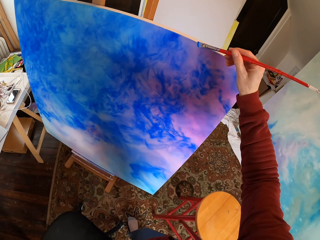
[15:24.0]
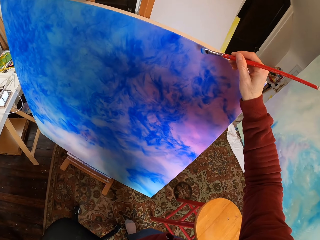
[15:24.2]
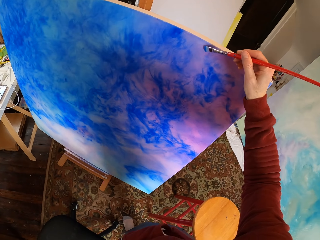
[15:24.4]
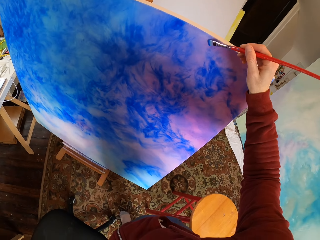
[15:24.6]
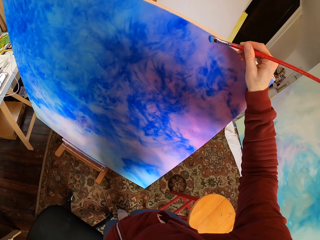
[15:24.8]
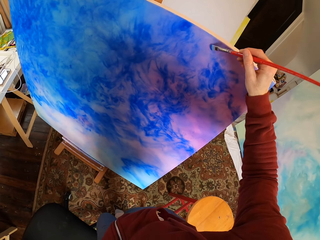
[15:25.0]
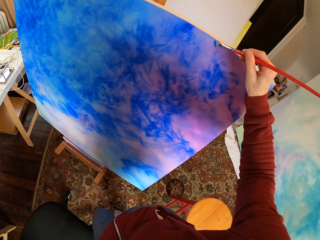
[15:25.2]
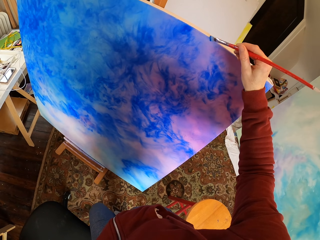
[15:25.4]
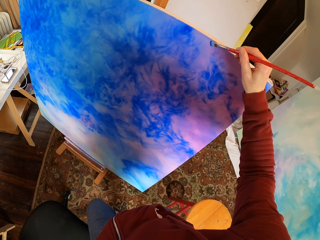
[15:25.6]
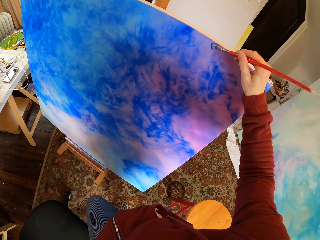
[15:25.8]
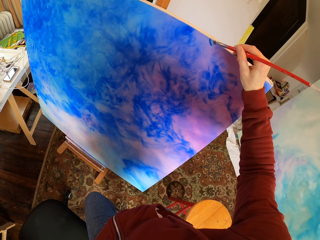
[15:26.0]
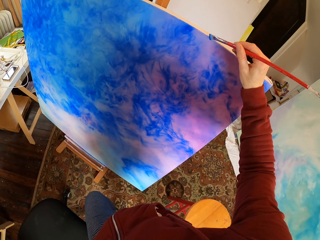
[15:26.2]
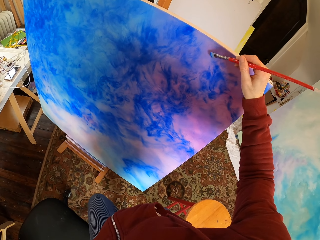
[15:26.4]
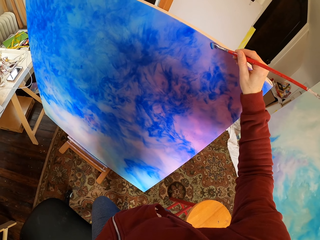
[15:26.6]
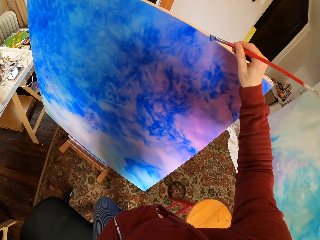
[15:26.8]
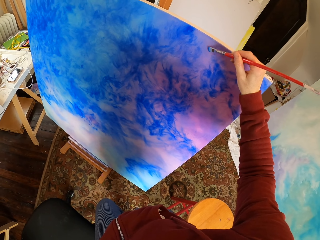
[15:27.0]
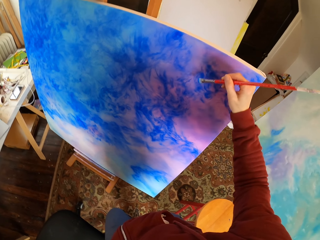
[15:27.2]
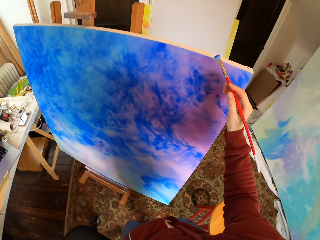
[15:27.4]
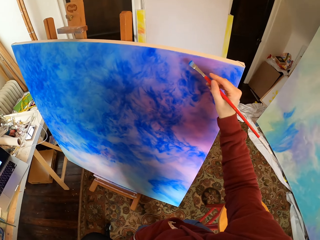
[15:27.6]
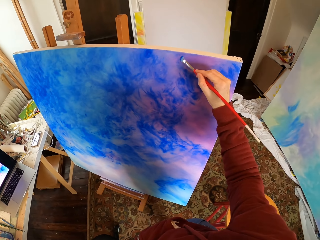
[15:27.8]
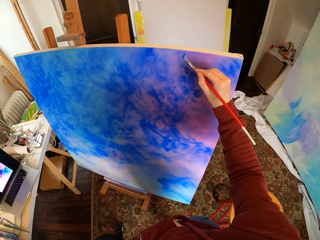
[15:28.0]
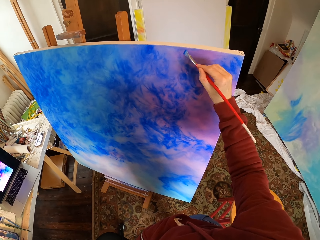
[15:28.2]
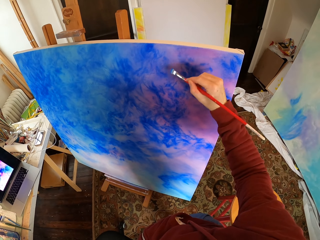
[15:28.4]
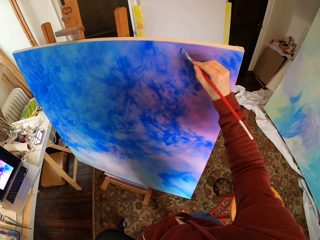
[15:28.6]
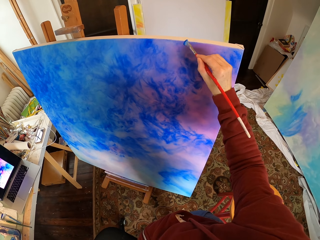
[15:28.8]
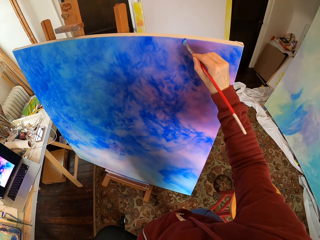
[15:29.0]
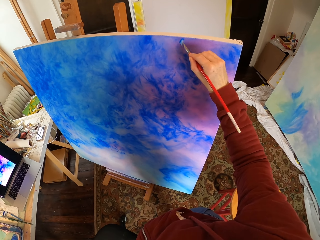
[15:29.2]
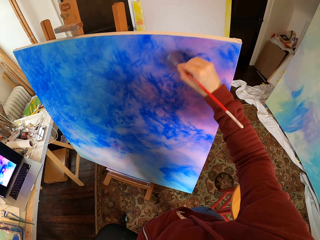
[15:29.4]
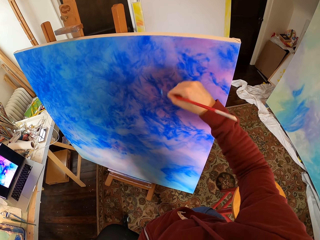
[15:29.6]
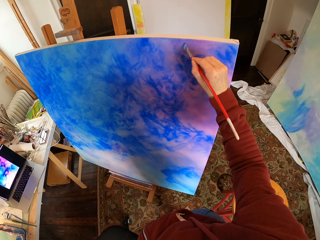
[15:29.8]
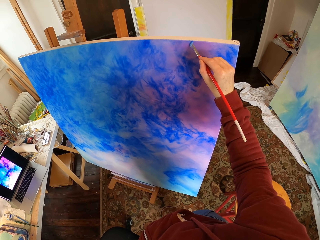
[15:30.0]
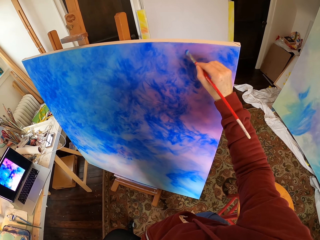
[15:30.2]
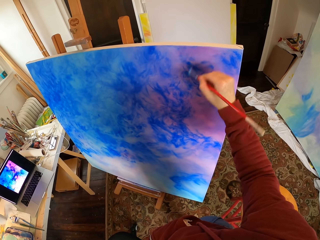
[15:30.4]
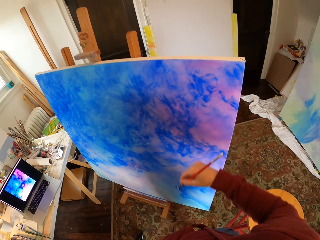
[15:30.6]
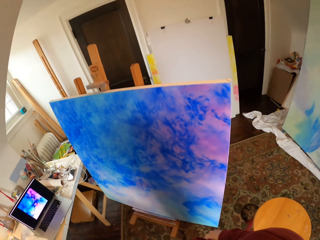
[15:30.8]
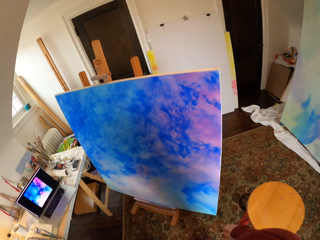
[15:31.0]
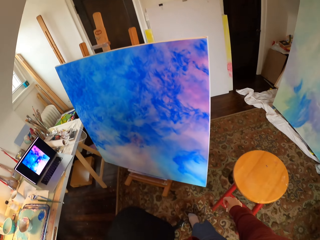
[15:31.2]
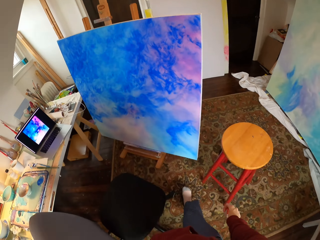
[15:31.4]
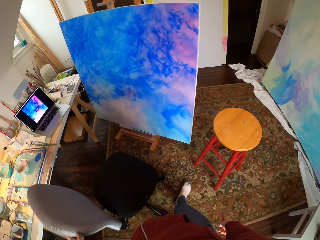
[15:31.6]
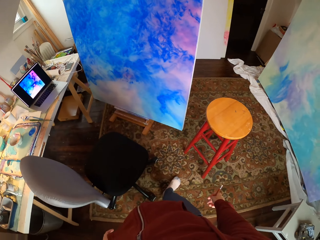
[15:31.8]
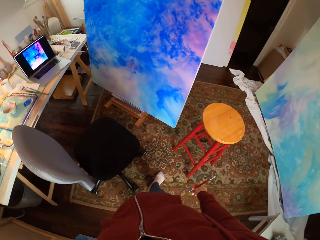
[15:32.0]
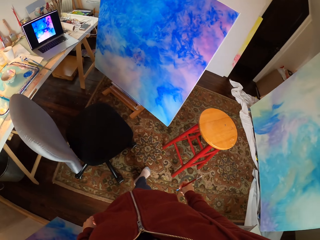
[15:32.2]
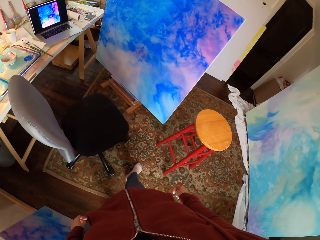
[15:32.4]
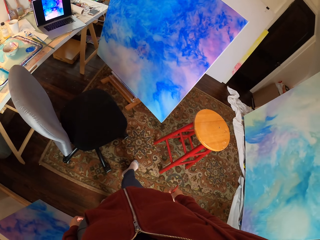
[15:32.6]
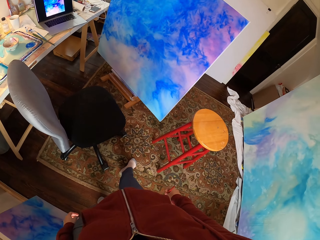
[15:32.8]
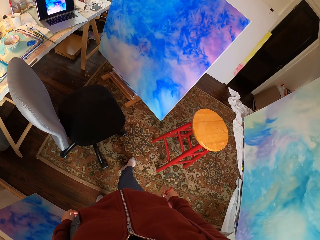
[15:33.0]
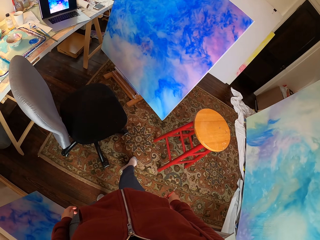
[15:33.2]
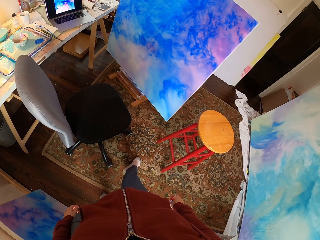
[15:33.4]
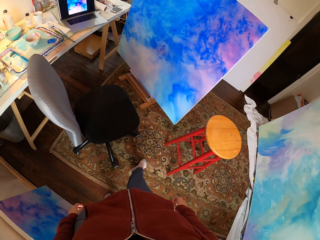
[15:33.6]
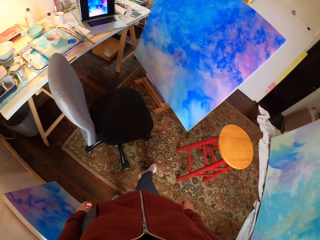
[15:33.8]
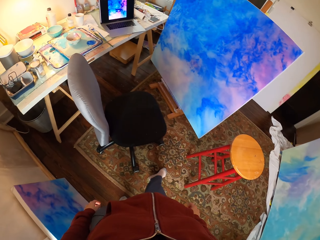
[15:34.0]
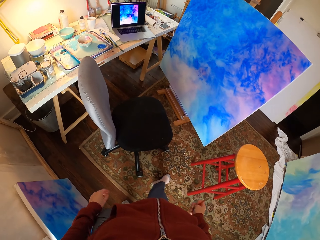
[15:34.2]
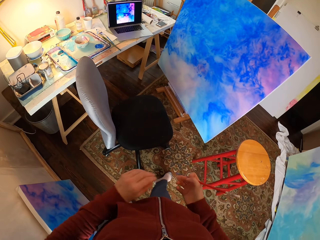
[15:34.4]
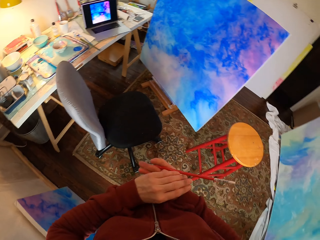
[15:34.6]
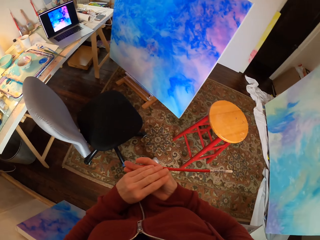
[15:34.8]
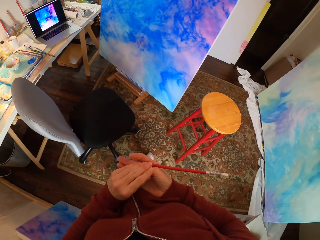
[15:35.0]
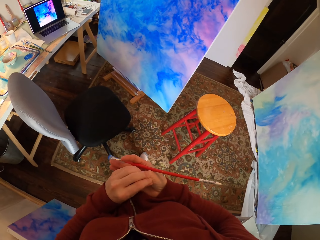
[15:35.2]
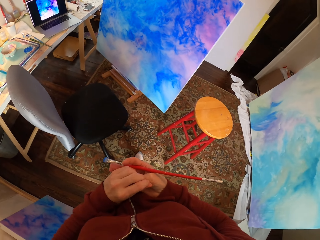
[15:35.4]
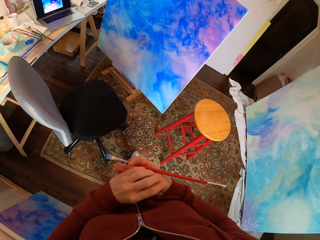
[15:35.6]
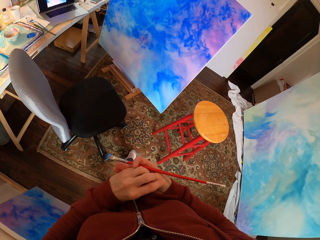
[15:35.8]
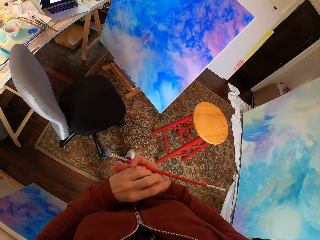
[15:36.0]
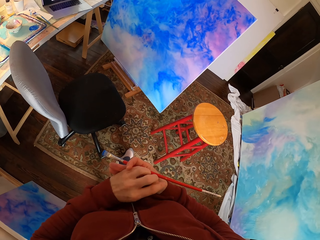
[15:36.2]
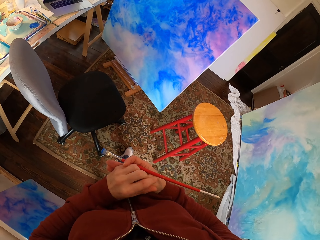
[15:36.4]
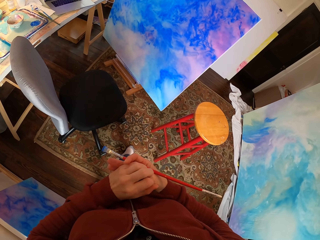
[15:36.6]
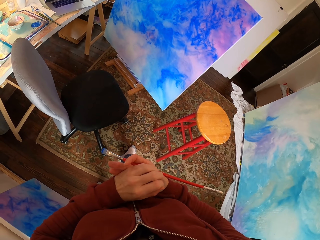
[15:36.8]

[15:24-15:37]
The camera wearer paints on an acrylic paper with a brush. They look at the laptop. They look around.

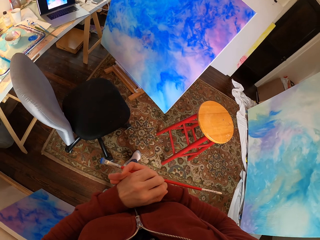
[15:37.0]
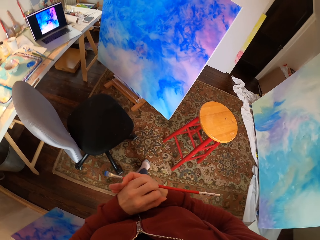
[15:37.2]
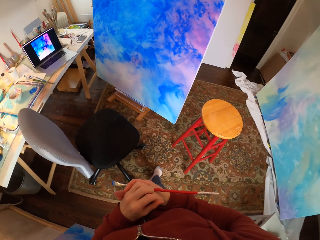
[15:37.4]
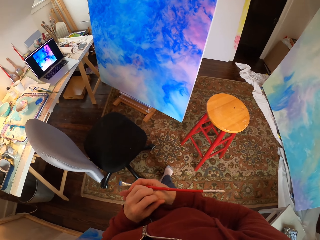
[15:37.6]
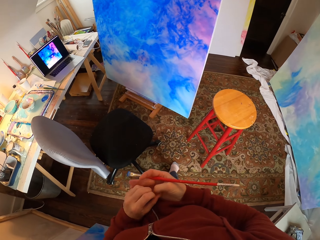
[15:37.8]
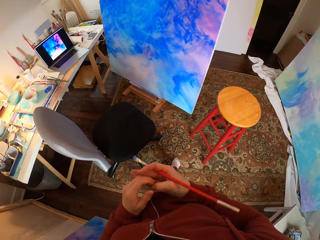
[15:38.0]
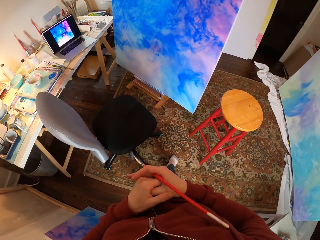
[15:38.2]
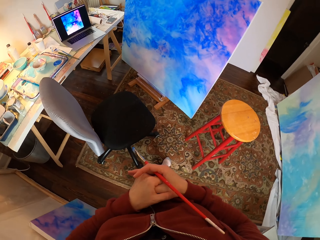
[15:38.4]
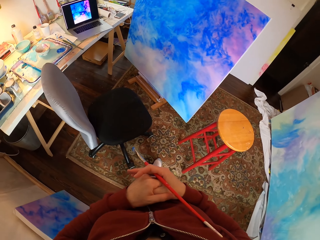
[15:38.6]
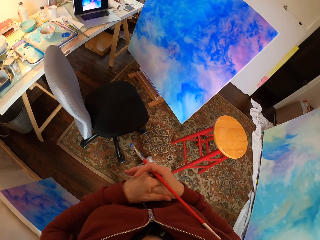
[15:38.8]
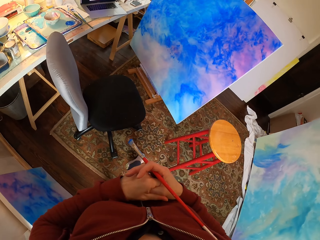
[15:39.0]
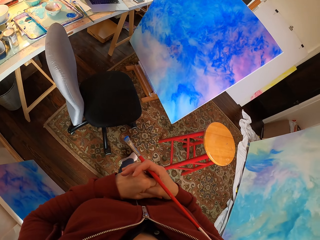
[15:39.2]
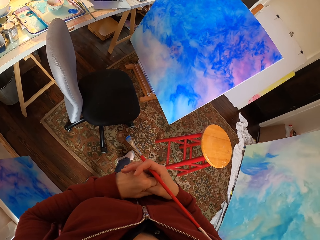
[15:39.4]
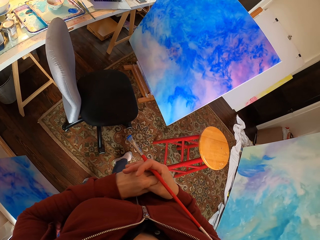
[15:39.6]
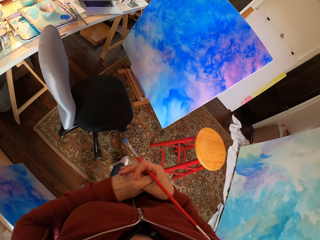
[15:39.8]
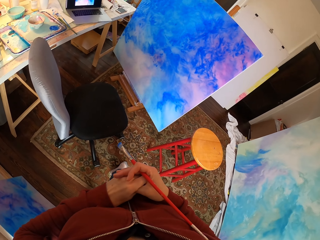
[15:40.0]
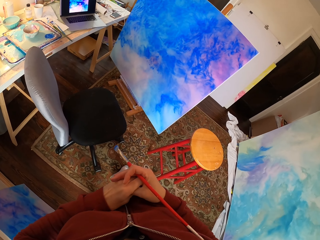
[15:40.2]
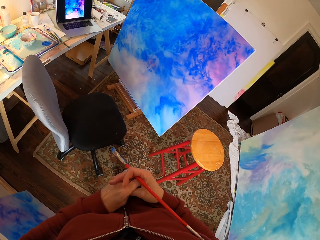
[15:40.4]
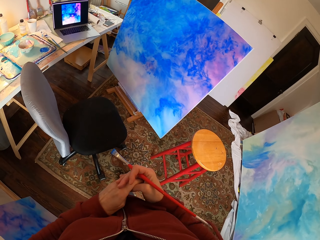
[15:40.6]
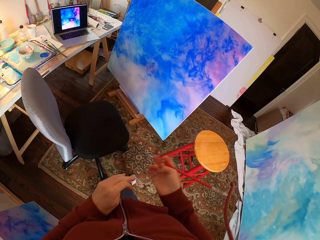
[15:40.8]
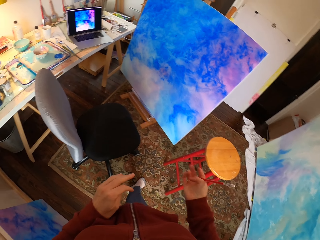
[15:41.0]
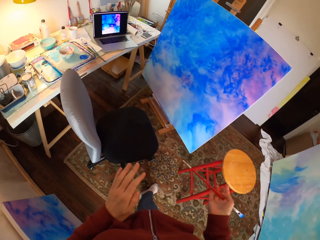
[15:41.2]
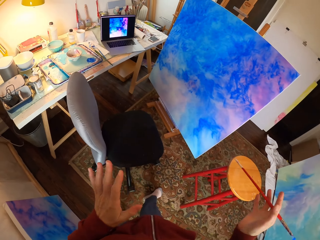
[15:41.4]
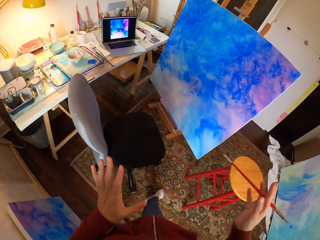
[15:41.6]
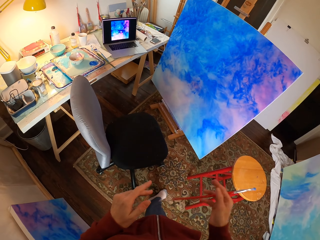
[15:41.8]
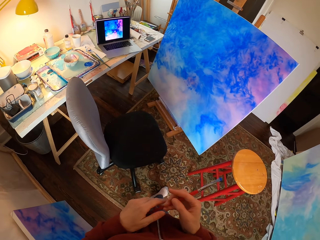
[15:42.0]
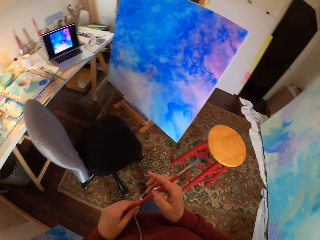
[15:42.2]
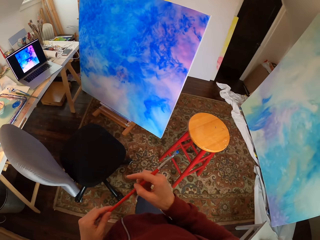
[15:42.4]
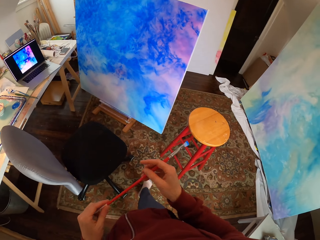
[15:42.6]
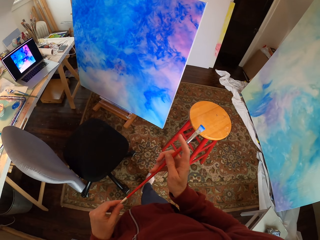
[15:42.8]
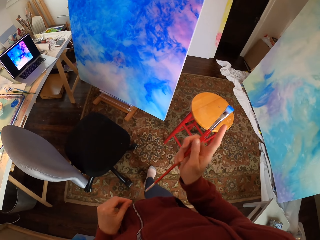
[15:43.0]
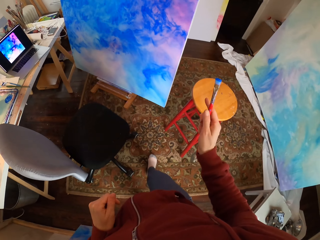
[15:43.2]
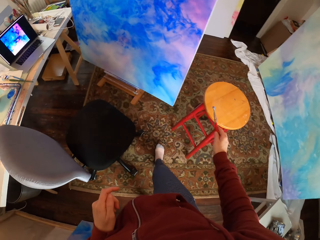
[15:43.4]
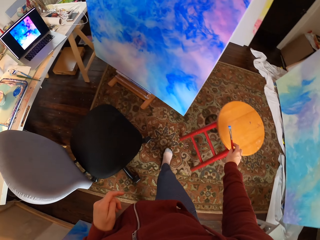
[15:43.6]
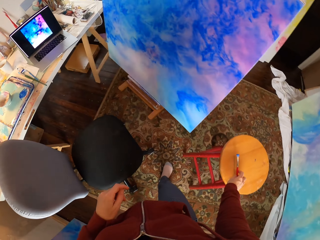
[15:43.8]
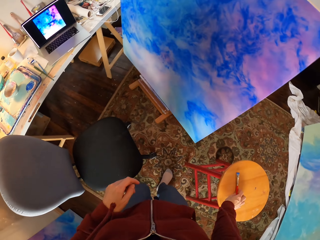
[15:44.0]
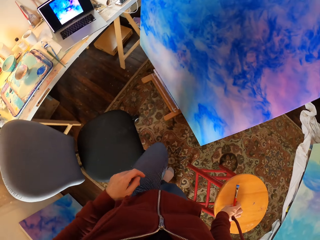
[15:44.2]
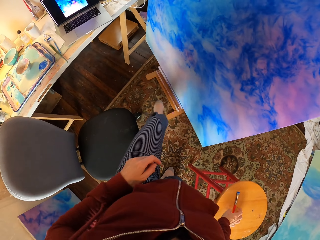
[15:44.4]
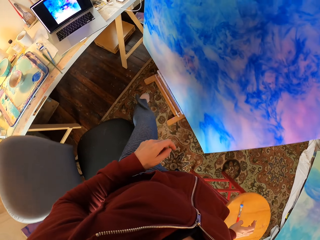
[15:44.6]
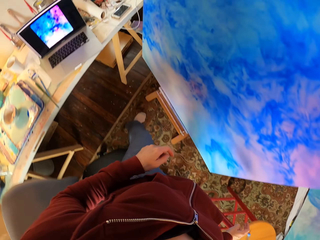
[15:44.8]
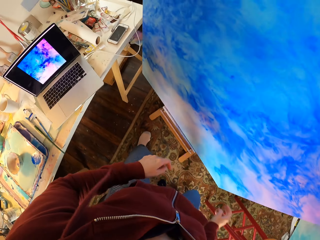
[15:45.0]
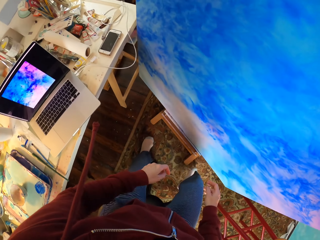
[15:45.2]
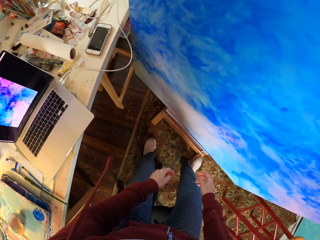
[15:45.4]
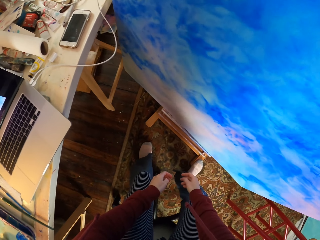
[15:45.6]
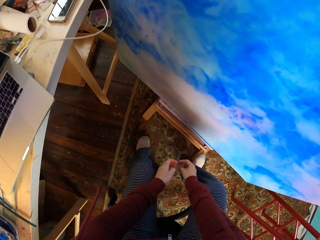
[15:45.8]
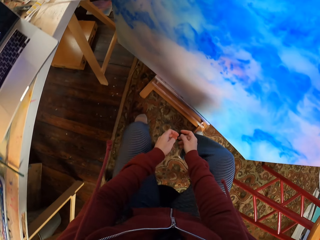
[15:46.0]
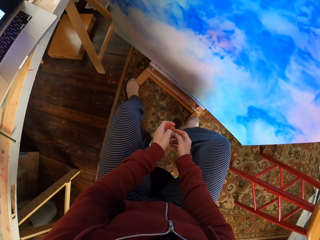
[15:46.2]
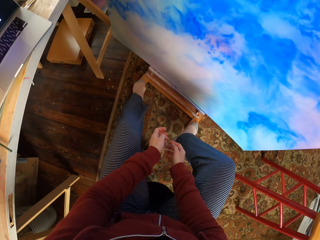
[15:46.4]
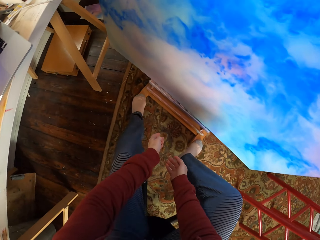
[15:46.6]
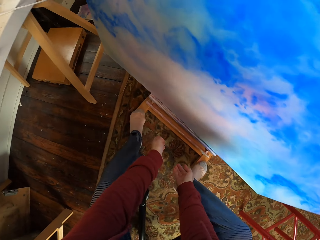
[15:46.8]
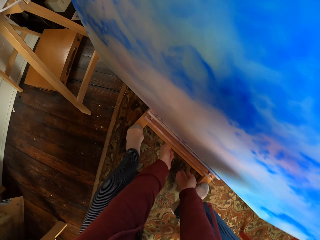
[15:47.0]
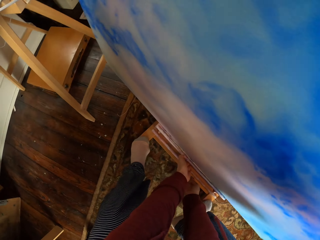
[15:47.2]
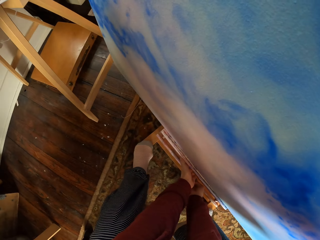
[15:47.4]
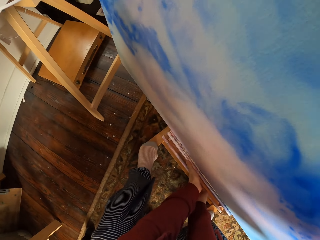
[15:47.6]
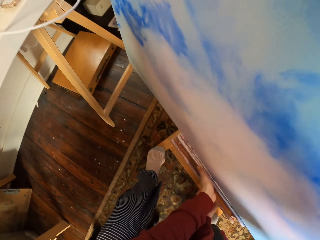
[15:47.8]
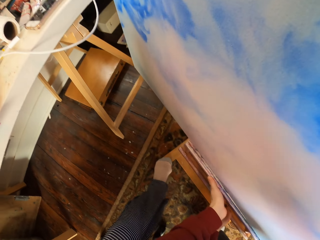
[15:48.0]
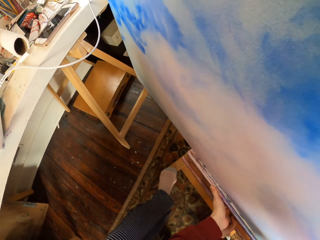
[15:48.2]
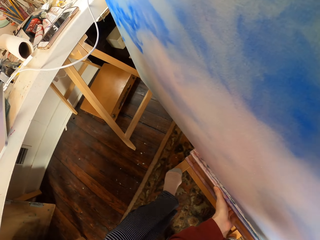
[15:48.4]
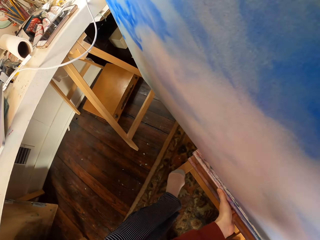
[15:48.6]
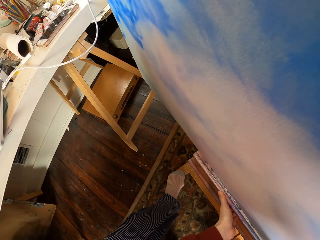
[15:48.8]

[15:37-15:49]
The camera wearer looks at the art on the board. They sit on a chair. They pull up the acrylic paper.
